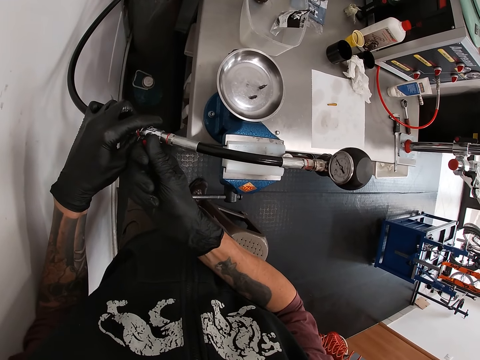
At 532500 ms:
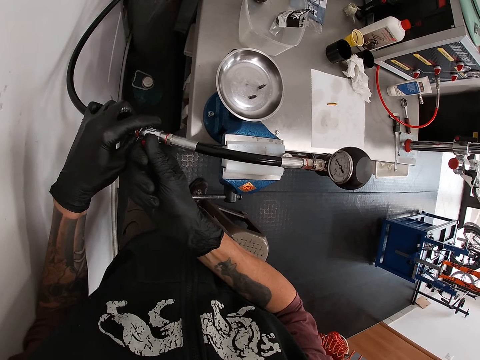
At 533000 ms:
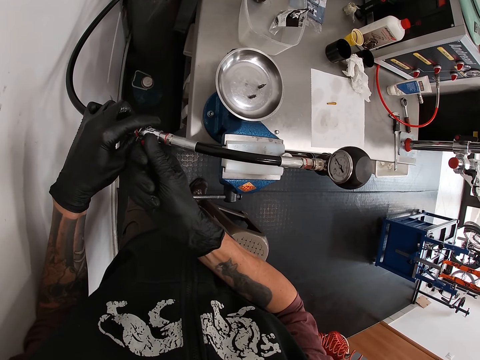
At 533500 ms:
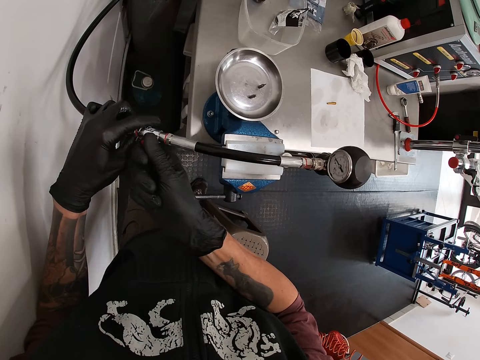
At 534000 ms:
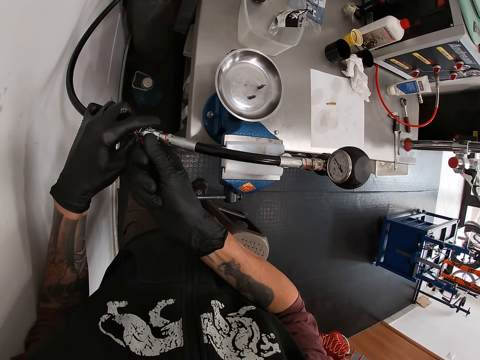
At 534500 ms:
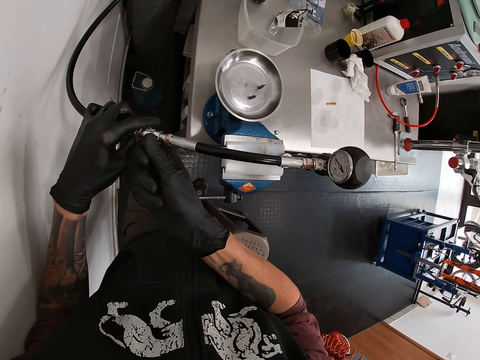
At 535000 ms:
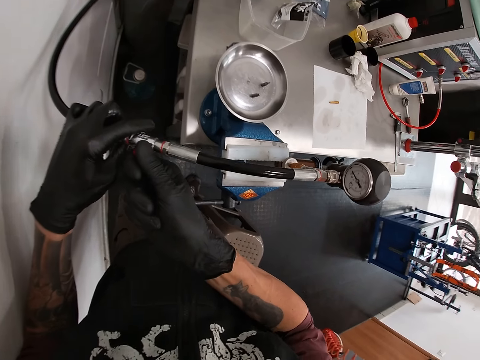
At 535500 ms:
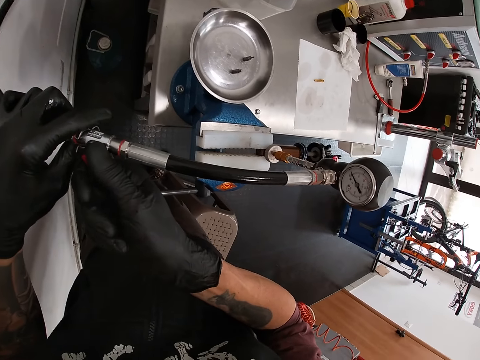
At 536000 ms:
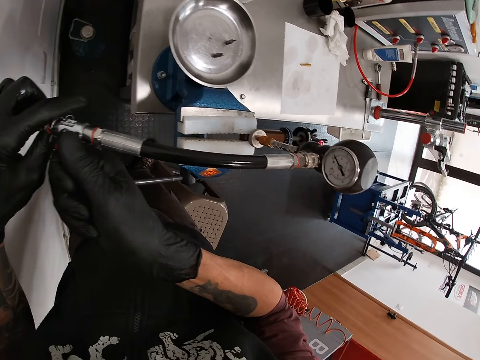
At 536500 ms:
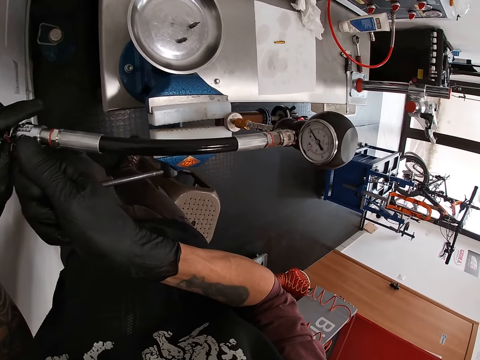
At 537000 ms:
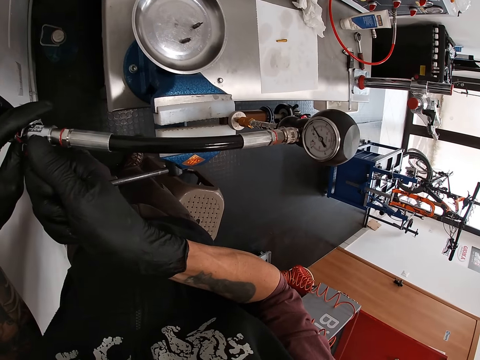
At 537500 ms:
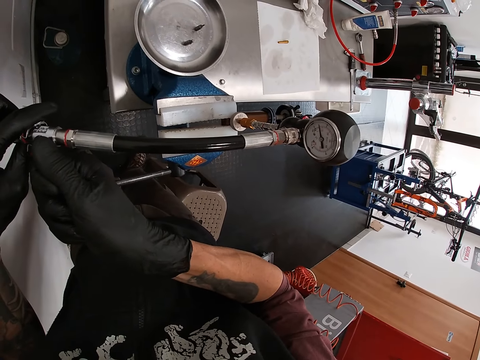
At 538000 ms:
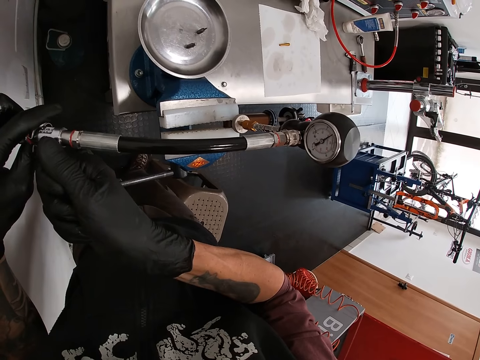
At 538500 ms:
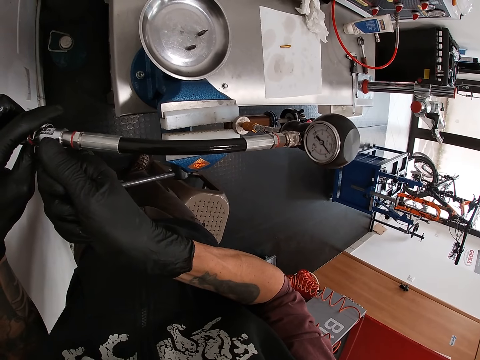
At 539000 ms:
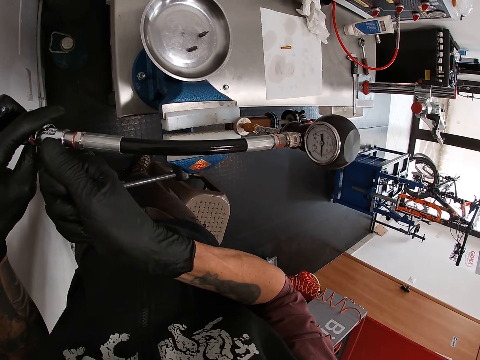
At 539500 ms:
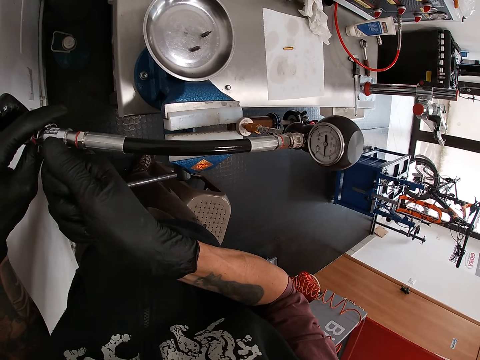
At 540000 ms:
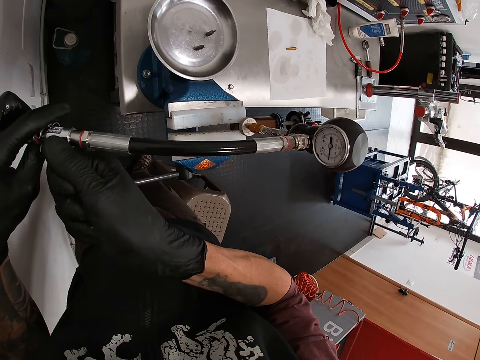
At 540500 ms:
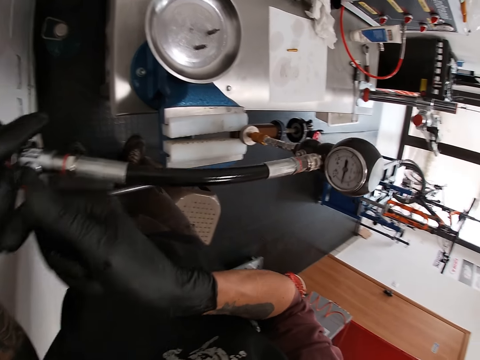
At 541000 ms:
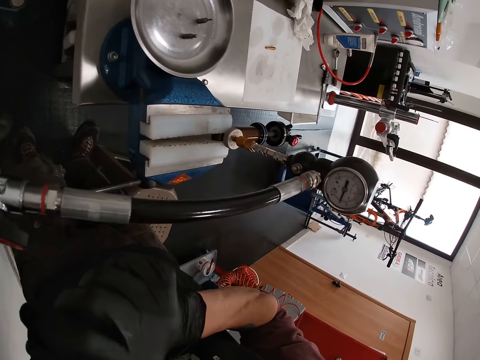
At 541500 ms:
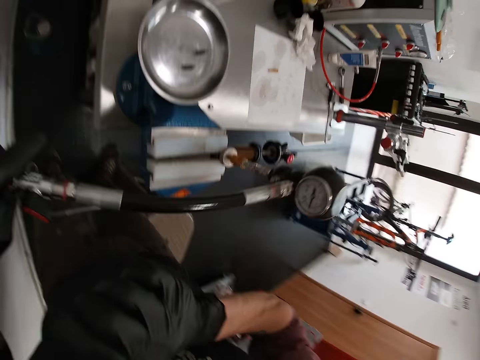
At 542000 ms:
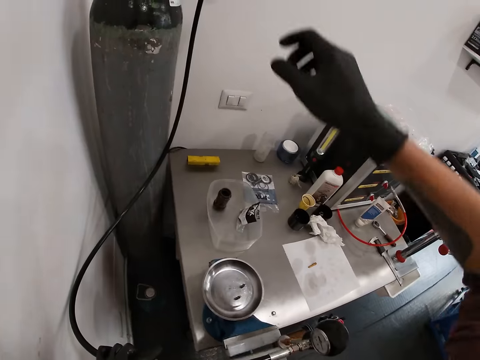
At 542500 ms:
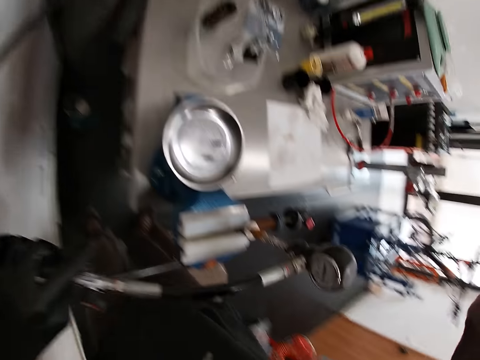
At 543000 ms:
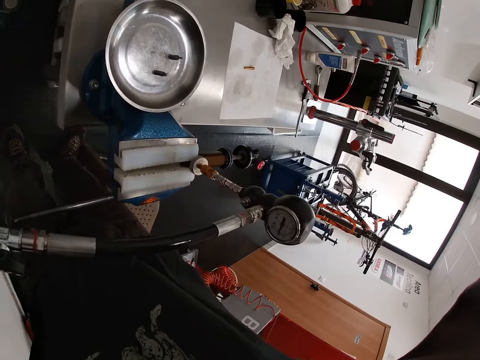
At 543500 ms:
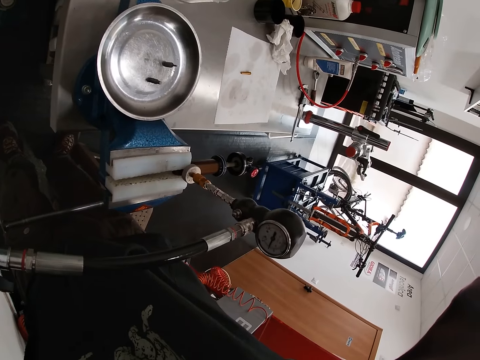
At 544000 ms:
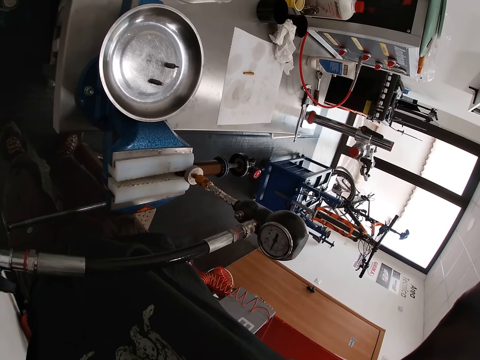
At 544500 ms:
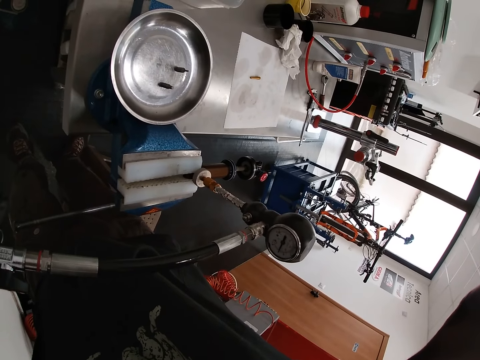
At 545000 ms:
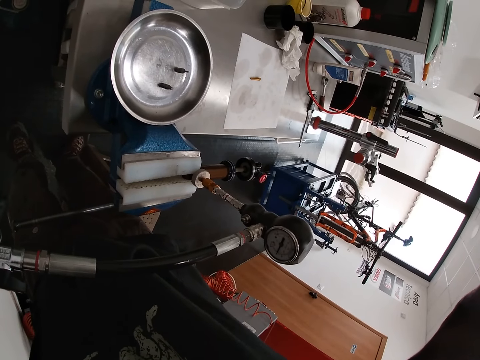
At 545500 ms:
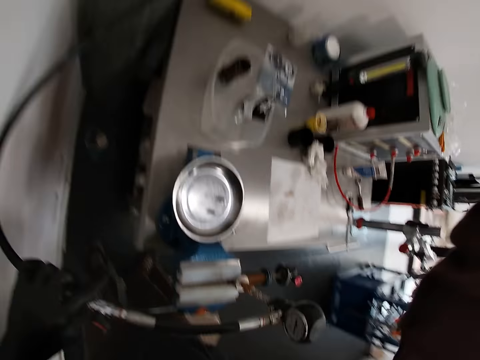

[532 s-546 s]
The camera wearer raises his right hand. He looks at the gas regulator.

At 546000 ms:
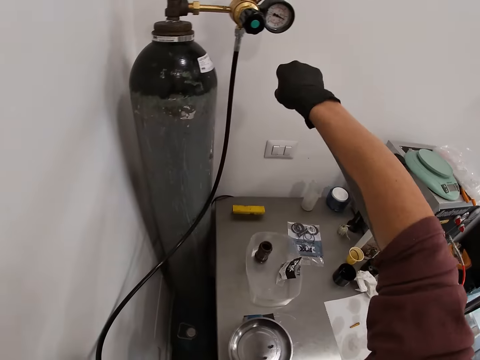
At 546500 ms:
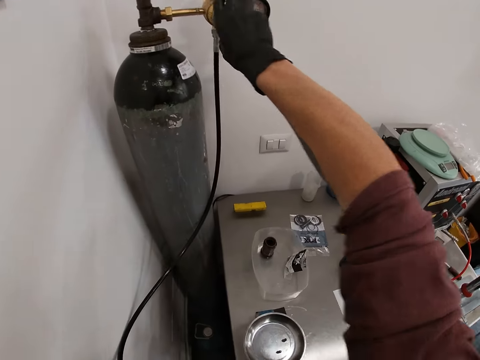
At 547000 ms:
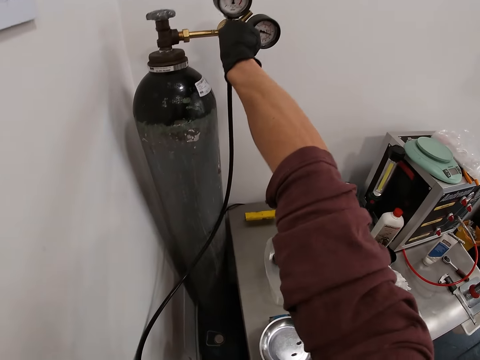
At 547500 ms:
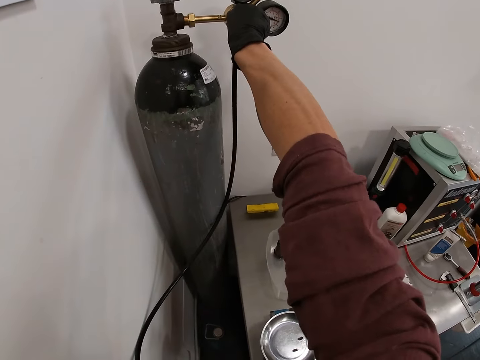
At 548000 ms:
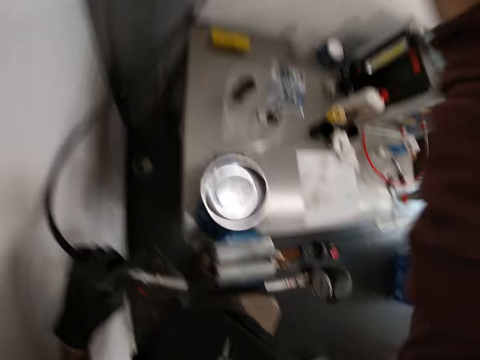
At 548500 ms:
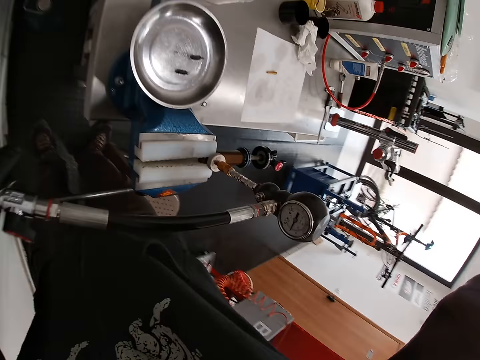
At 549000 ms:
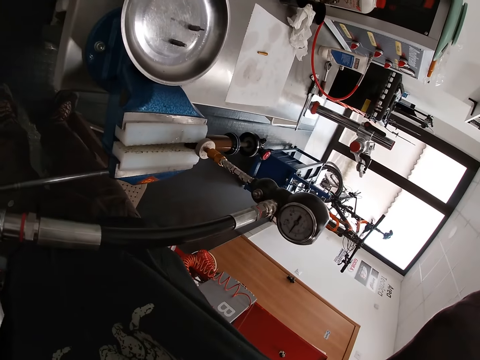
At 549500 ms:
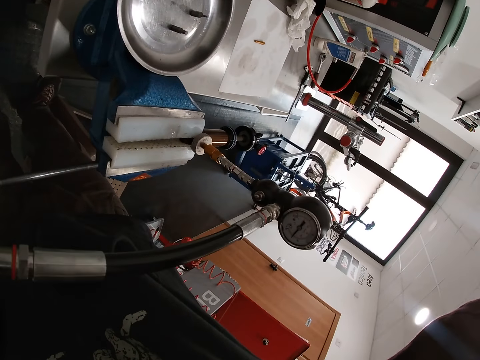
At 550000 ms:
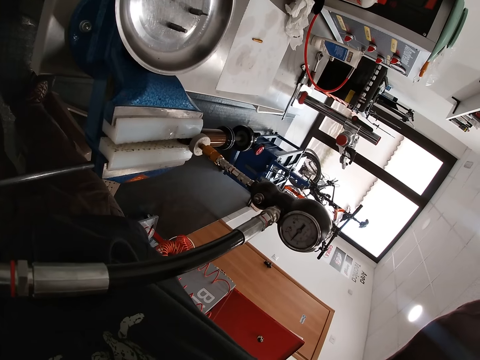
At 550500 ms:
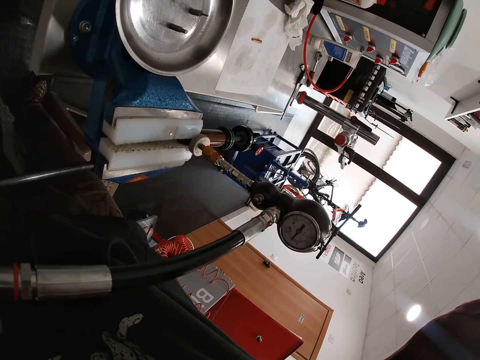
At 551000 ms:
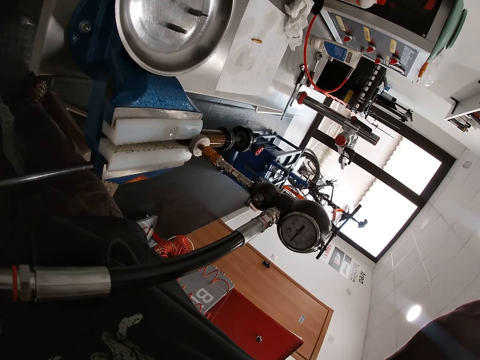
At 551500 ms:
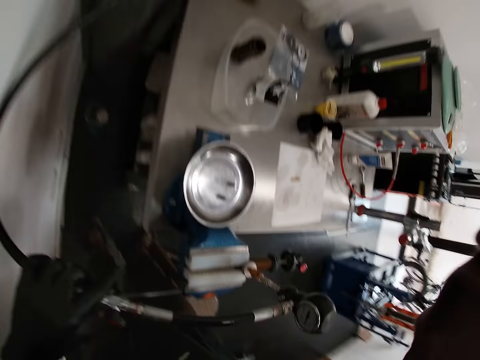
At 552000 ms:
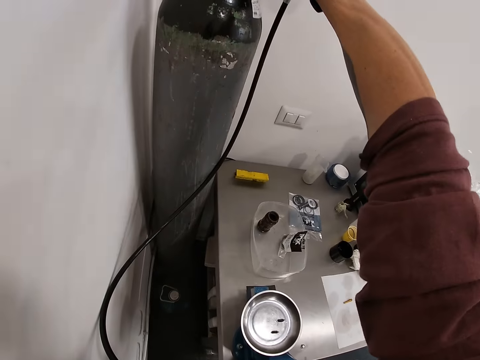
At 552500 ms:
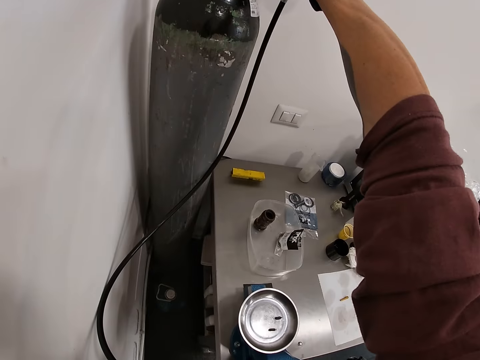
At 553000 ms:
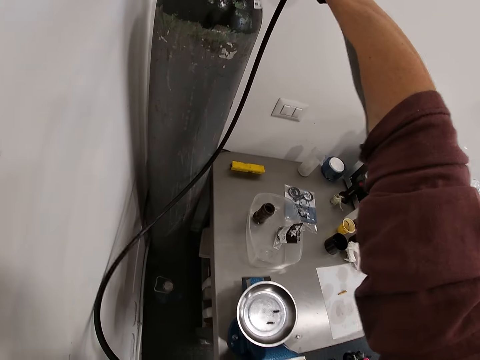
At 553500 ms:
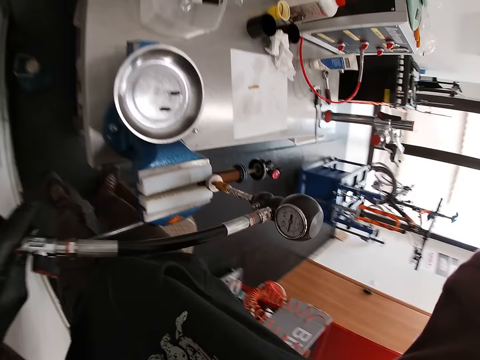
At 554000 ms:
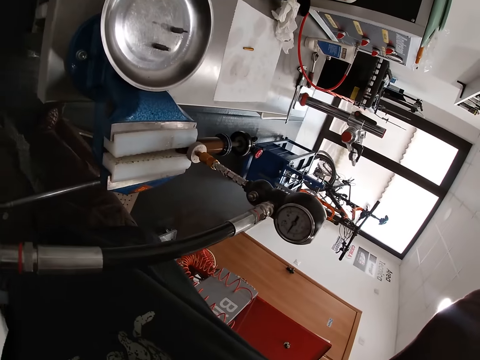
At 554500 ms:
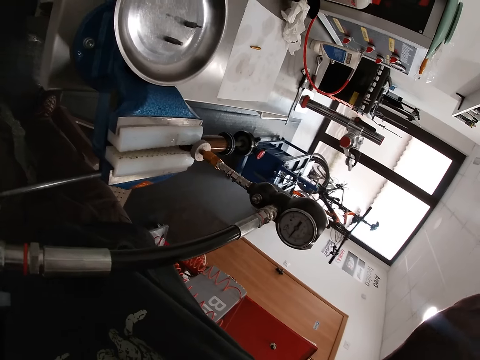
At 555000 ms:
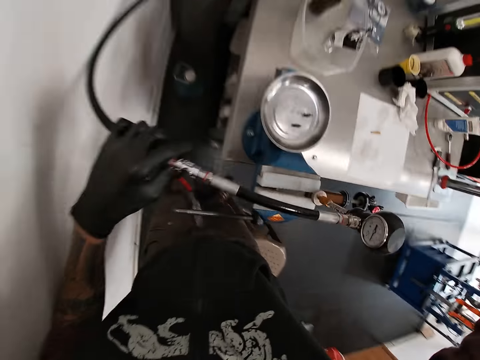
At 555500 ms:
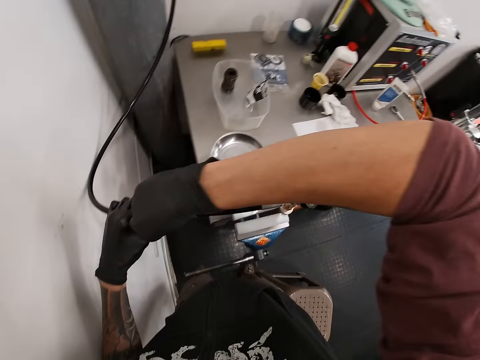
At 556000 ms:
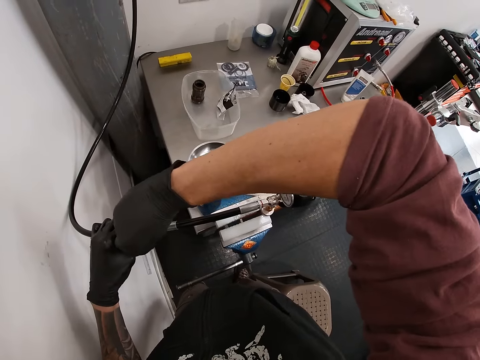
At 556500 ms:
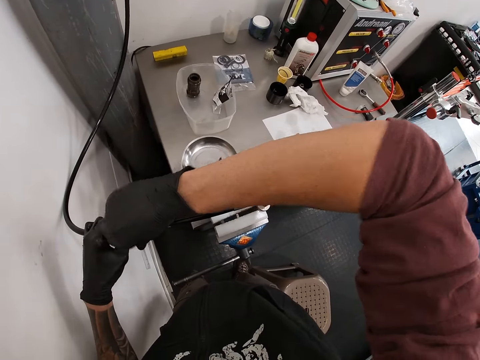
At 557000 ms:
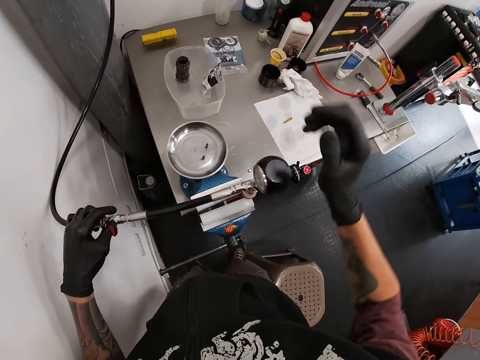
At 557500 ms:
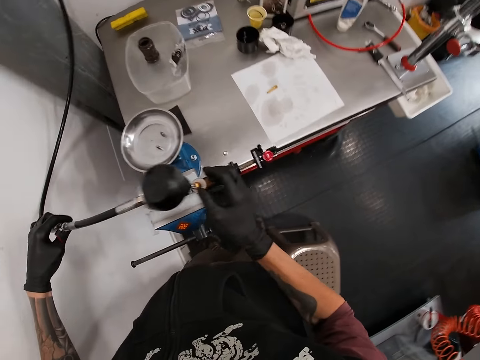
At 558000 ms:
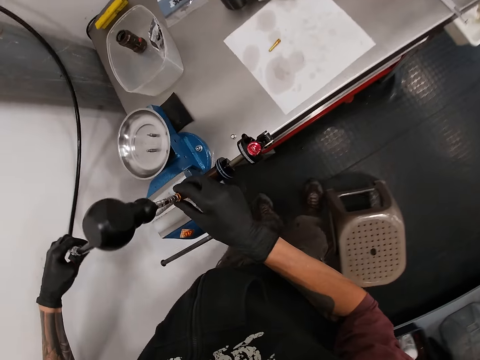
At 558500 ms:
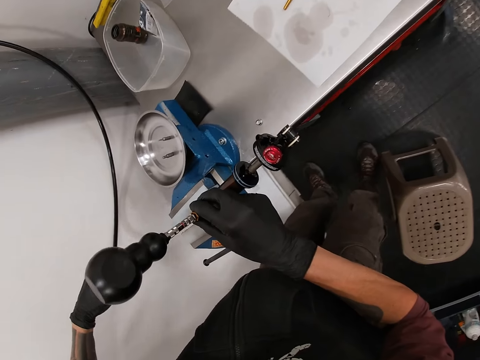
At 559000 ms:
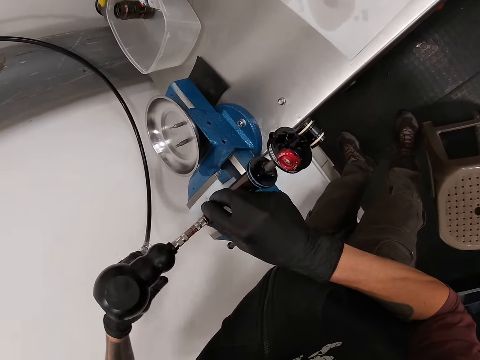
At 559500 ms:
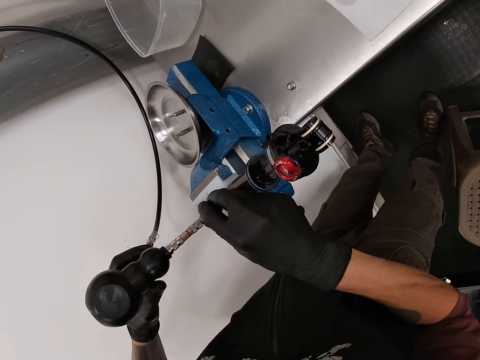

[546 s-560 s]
The camera wearer turns the pressure adjusting knob of the pressure cylinder with his right hand. He looks at the gas regulator. He regulates the gas. He looks at the gas regulator. He rotates the clip valve of the cylinder with his right hand. He fixes something. He looks around.
